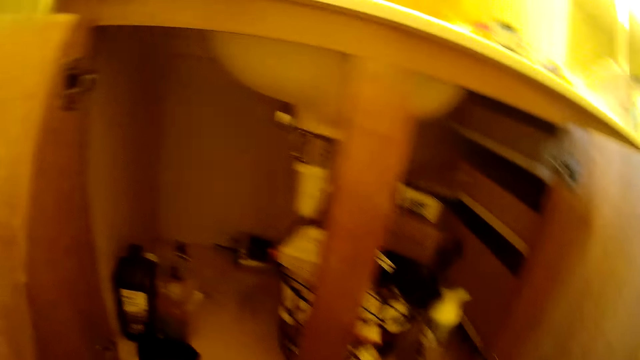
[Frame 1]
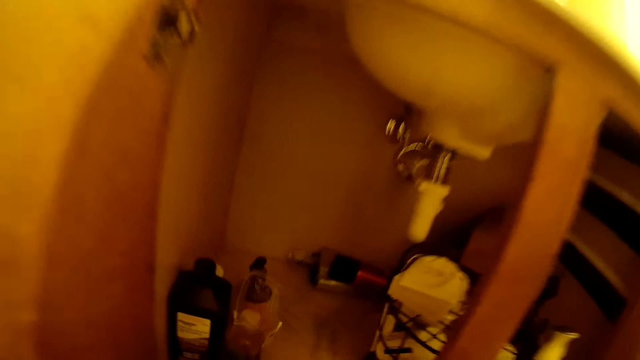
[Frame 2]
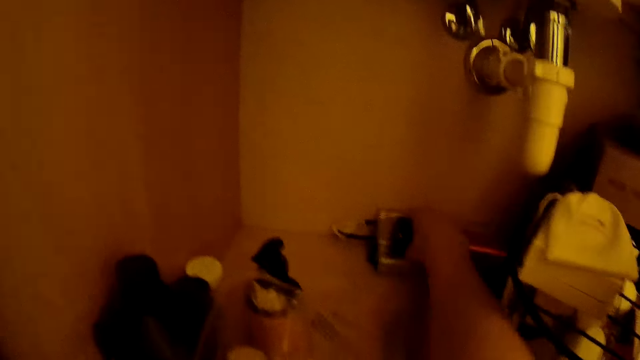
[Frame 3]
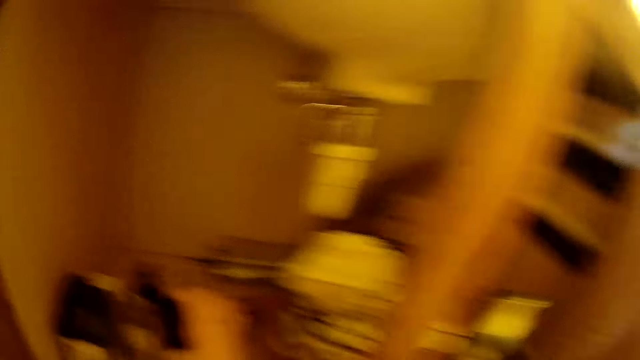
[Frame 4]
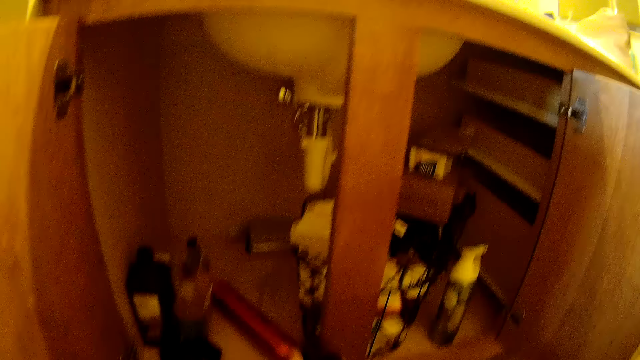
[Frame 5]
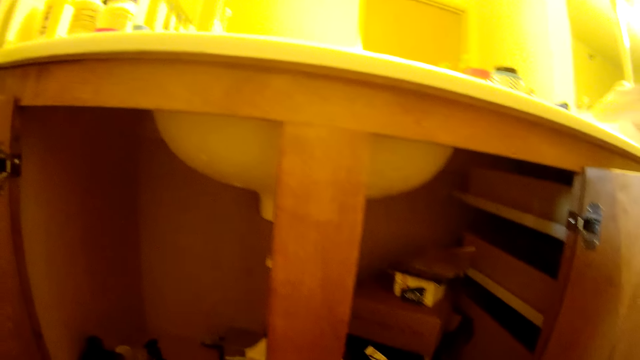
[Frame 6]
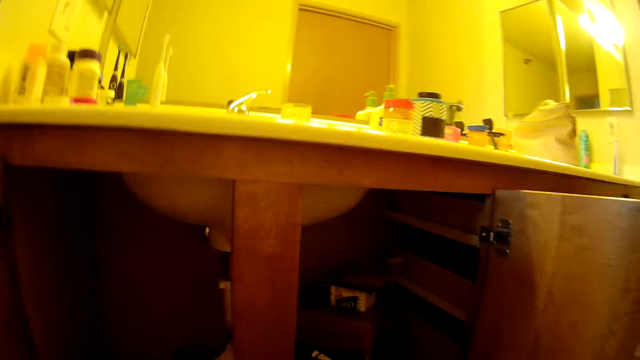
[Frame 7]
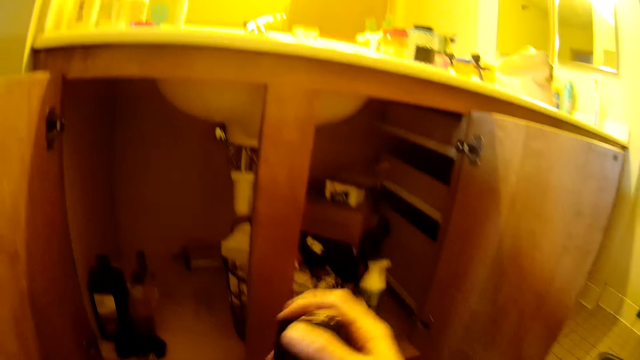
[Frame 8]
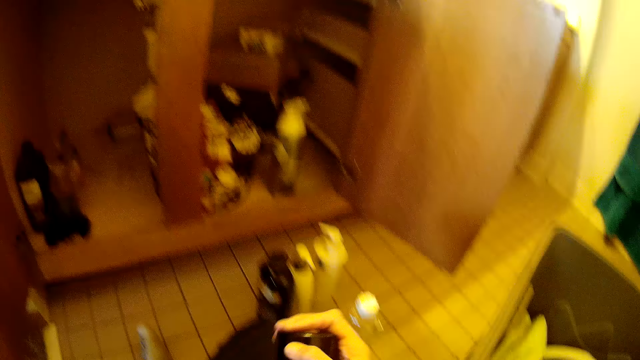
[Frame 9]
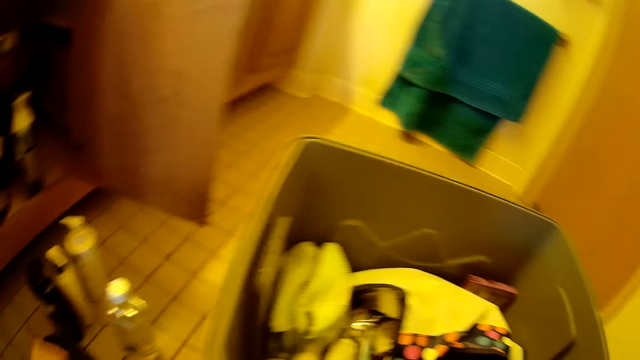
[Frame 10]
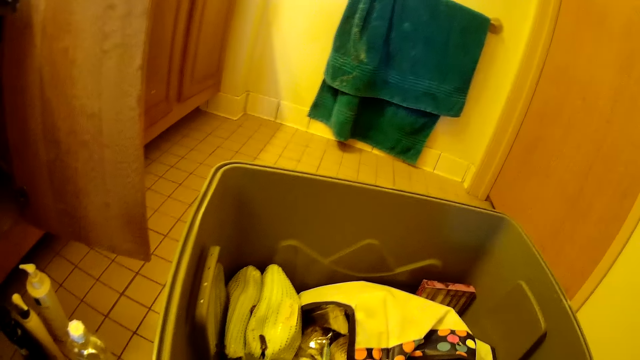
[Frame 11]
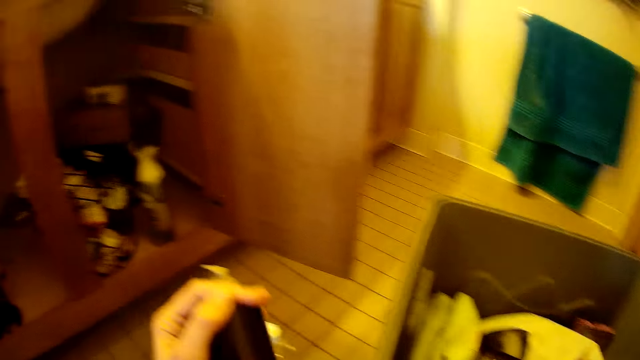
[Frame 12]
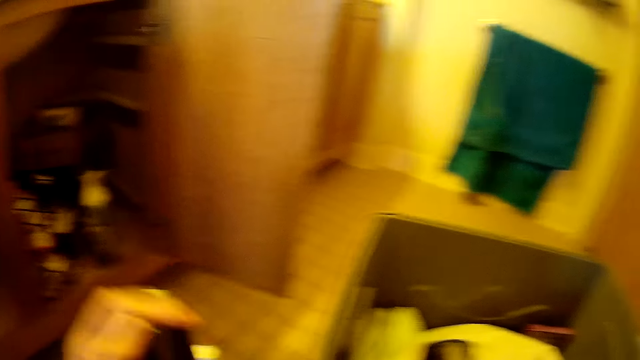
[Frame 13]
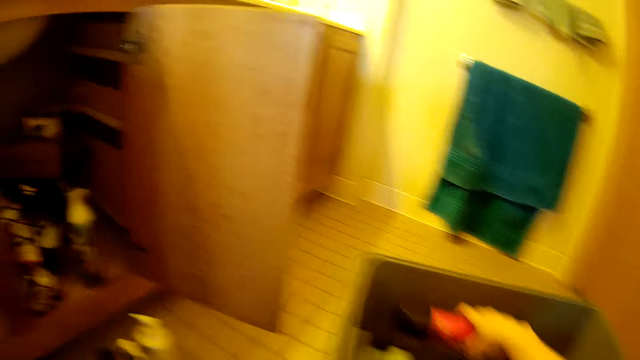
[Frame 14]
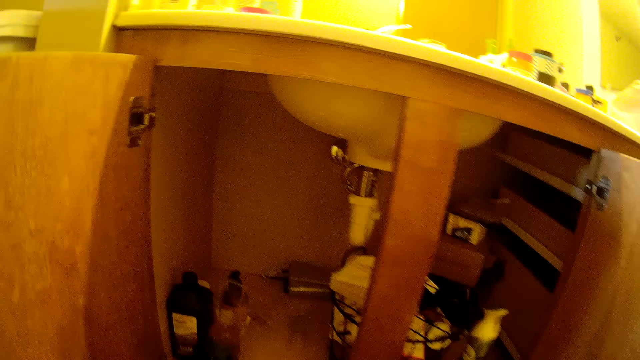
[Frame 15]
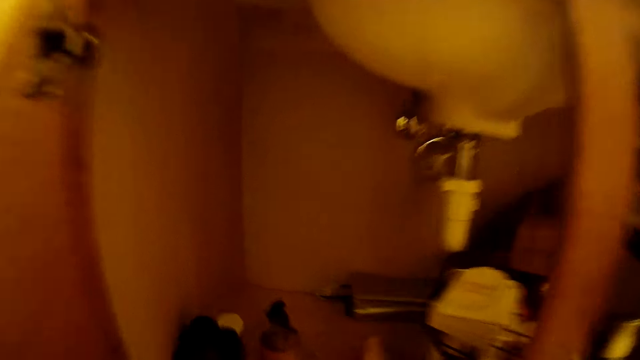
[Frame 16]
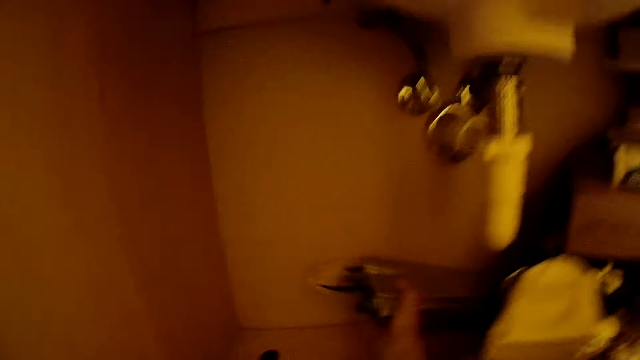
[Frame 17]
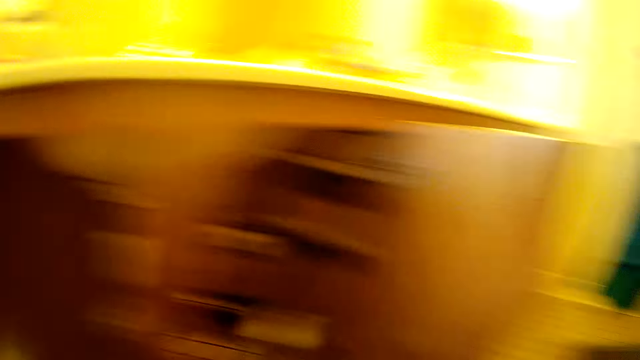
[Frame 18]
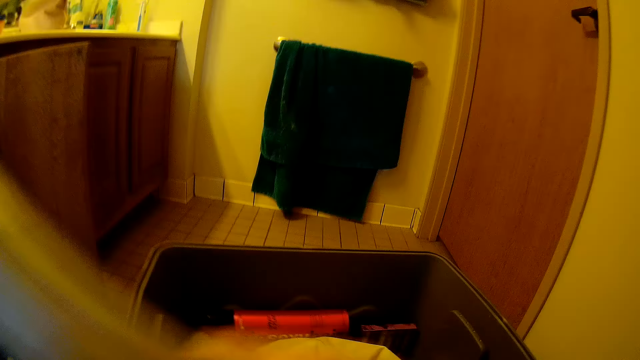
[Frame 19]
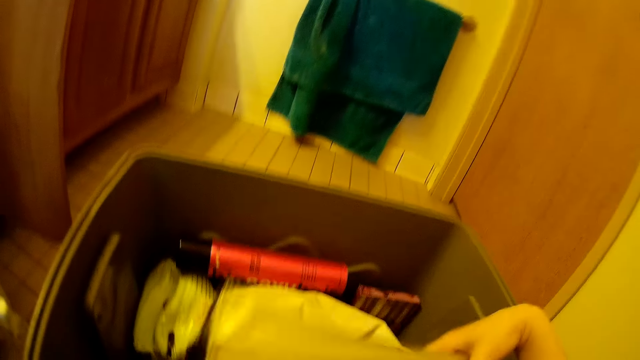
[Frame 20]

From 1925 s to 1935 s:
The camera wearer picks up a bottle. They look around. They look at the bottle. They open the bottle. They put the bottle in the container. They pick up the bag from the cabinet. They put the bag in the container.

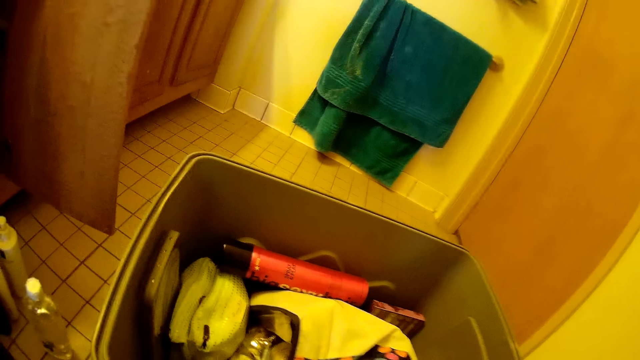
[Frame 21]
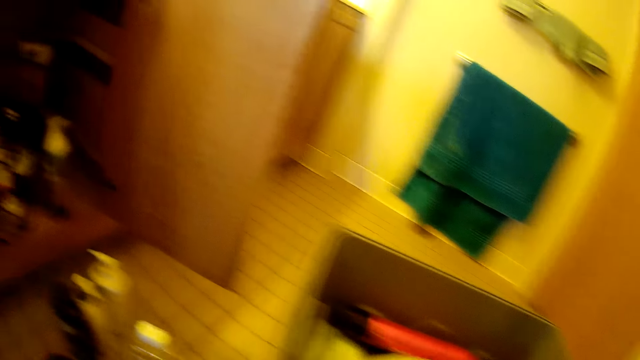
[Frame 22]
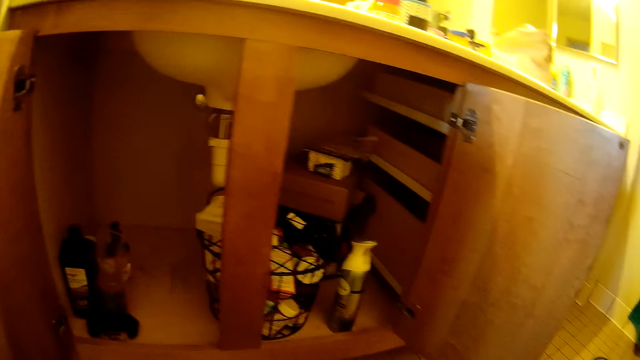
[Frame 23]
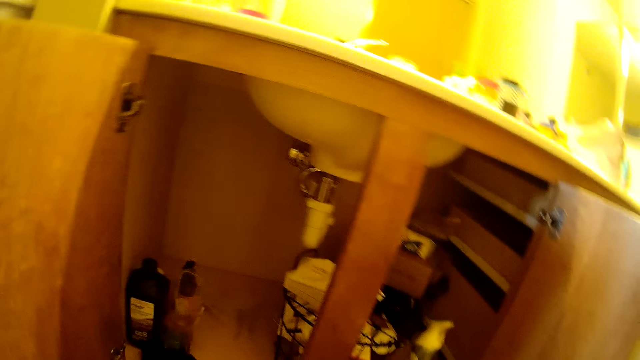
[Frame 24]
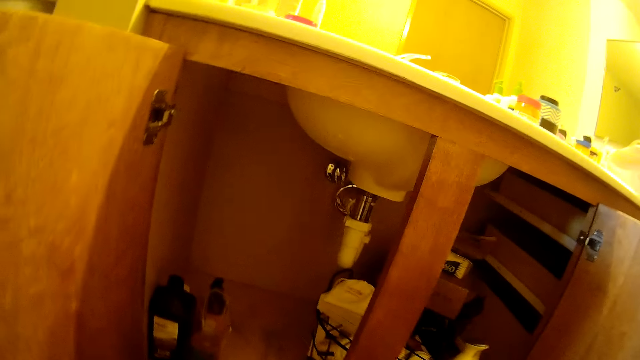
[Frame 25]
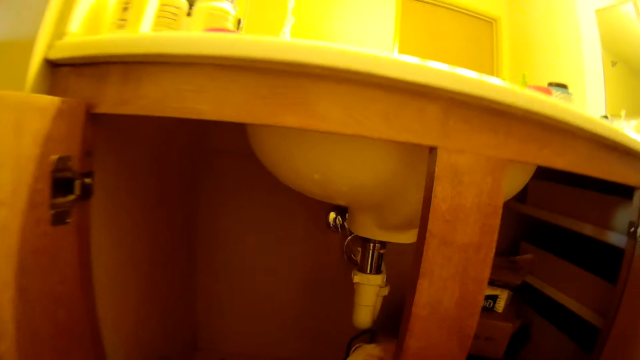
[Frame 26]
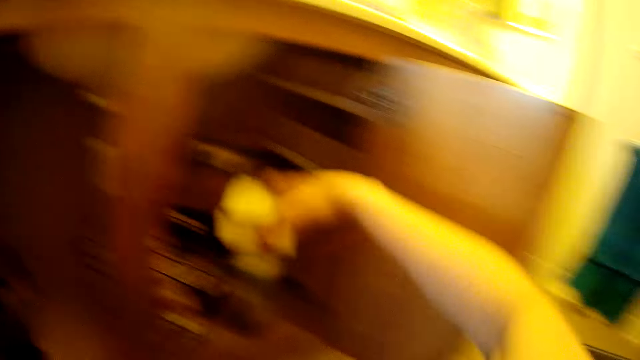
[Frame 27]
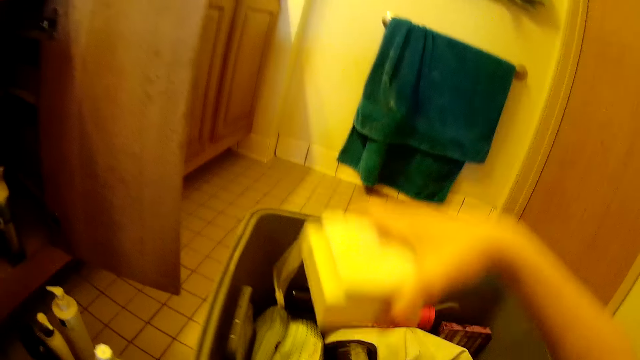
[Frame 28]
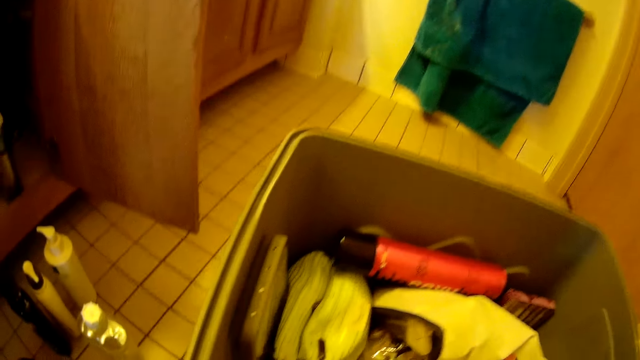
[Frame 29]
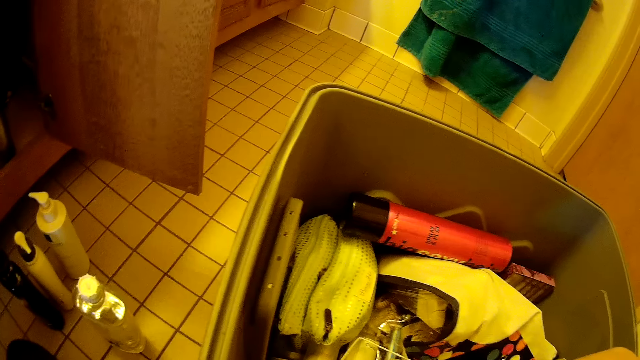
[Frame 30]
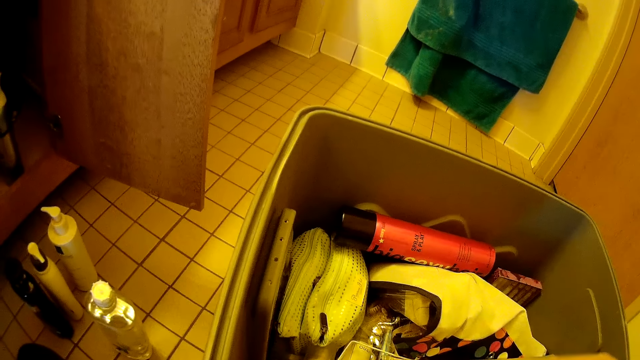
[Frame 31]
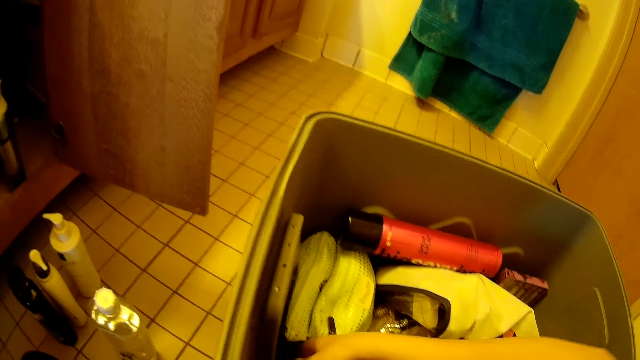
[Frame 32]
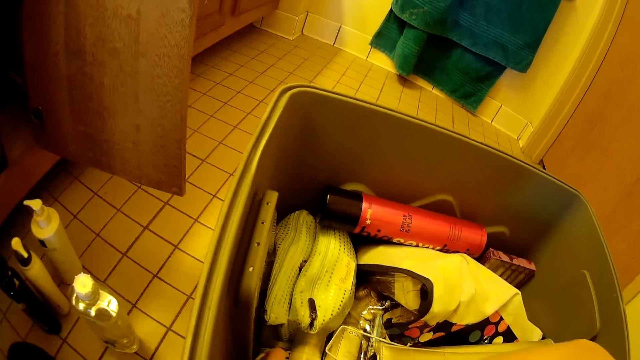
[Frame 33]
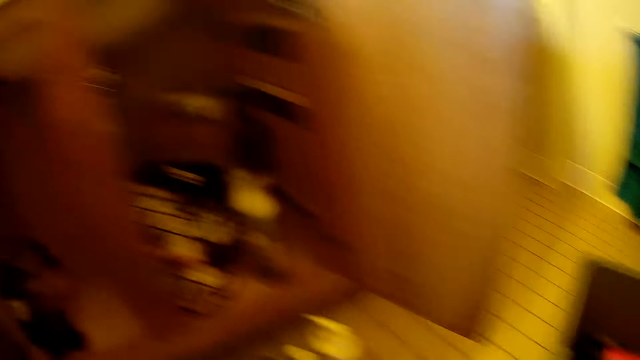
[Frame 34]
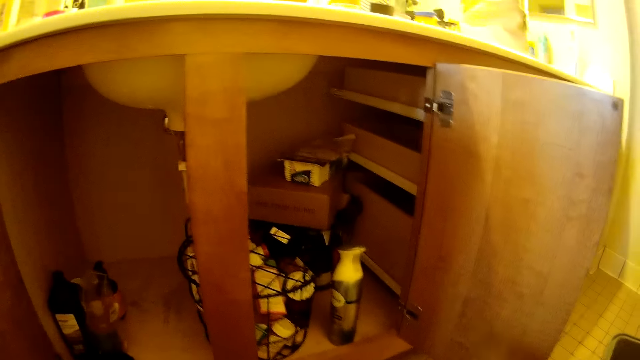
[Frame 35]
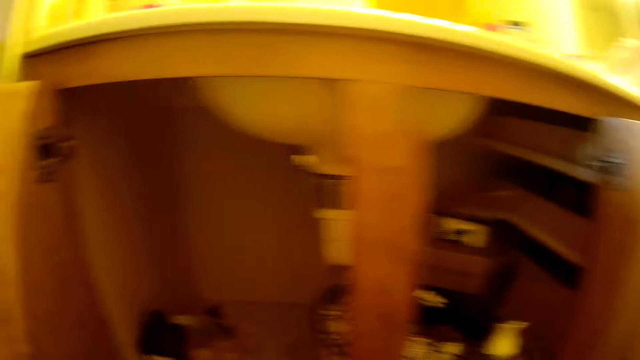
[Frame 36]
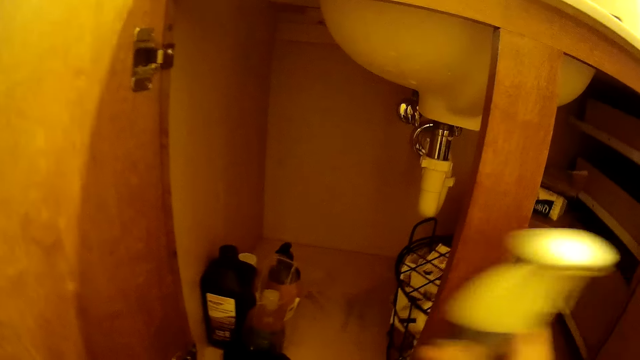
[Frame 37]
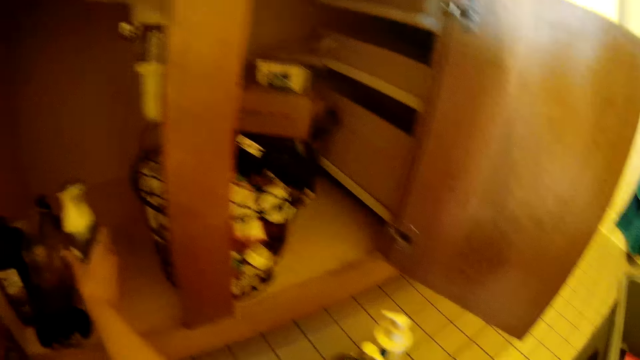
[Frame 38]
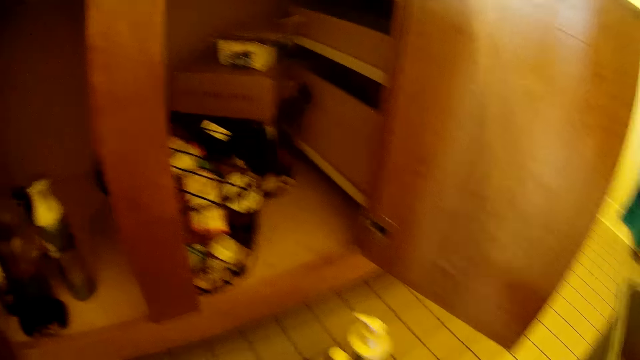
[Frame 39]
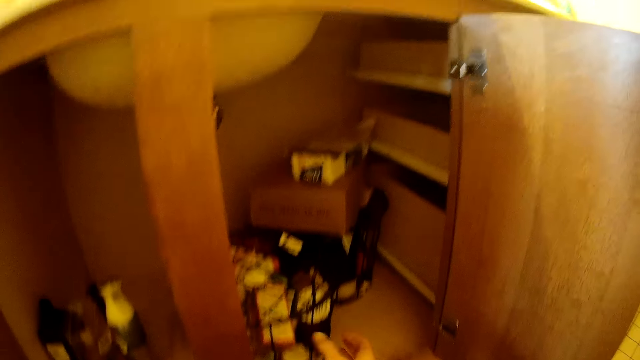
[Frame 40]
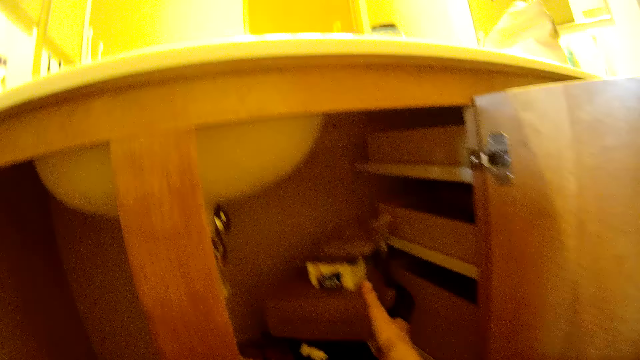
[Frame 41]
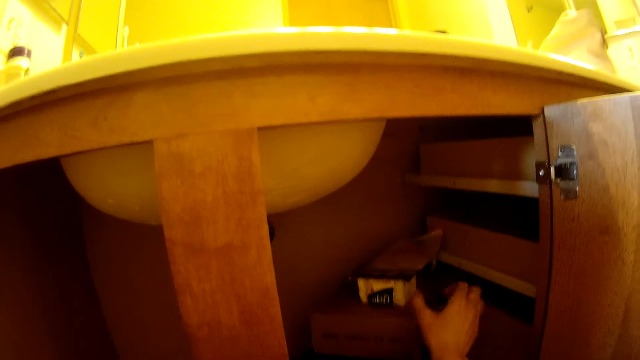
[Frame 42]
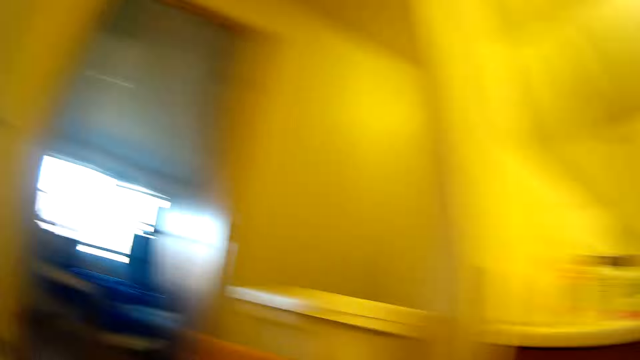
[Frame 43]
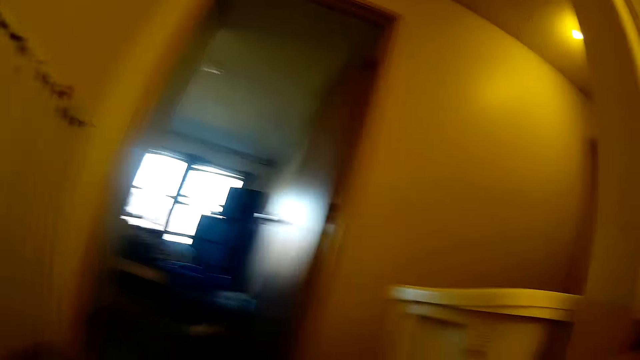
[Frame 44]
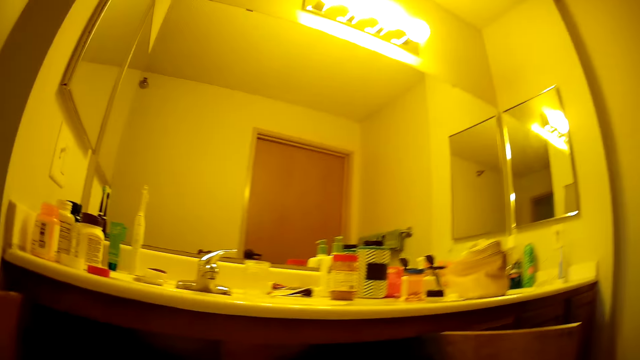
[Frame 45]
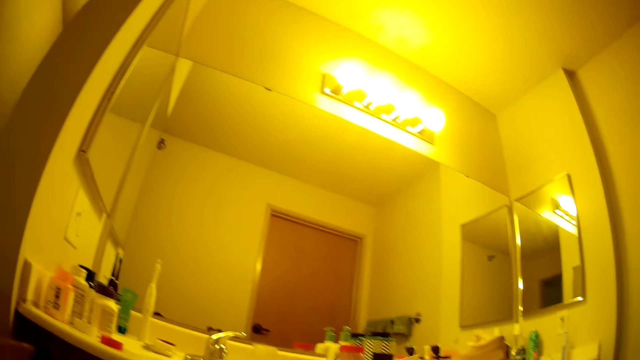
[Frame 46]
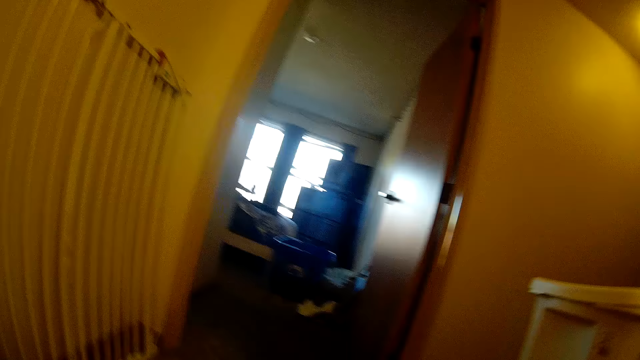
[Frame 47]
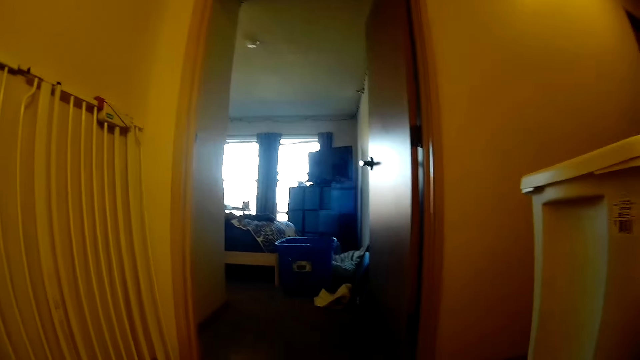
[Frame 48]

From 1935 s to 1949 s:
The camera wearer looks around. They pick up the box. They put the box in a packing basket. They look around. They remove a bottle from the packing basket. They put the bottle on the shelf in the cabinet. They look around the corridor.
